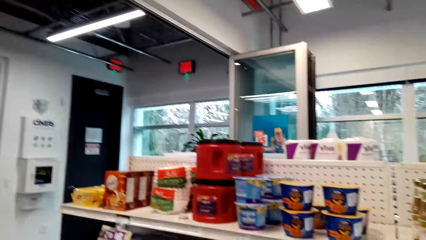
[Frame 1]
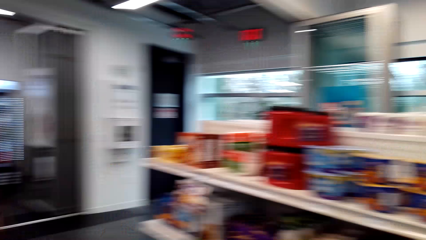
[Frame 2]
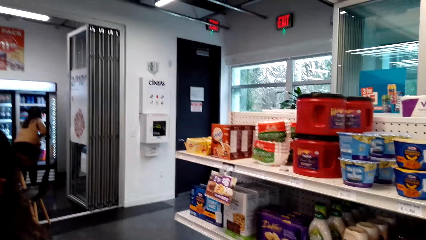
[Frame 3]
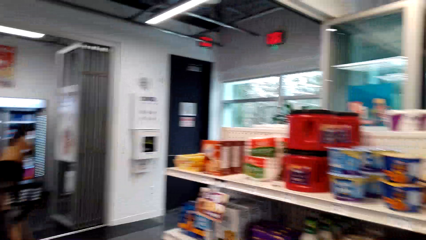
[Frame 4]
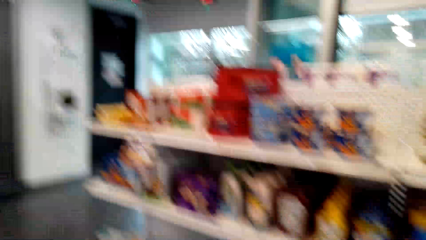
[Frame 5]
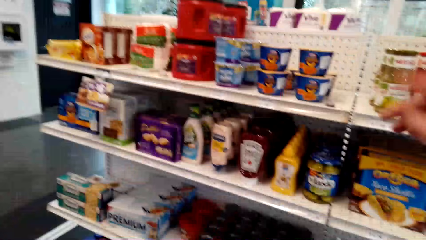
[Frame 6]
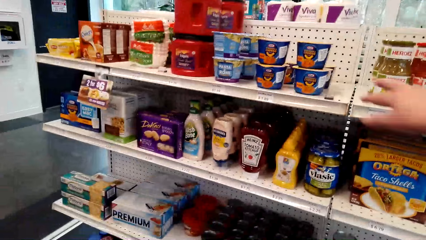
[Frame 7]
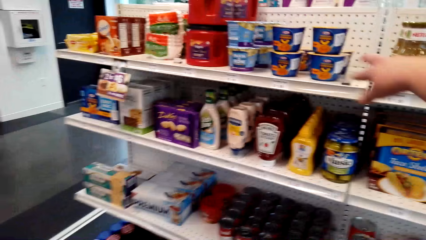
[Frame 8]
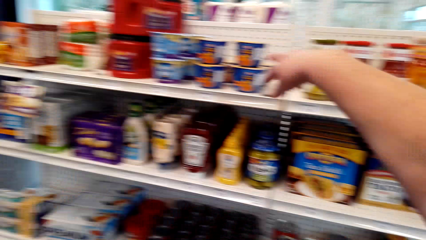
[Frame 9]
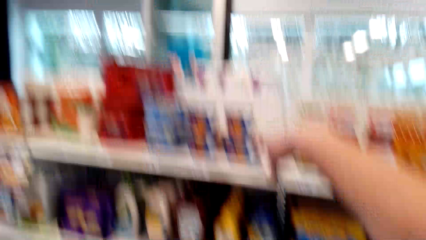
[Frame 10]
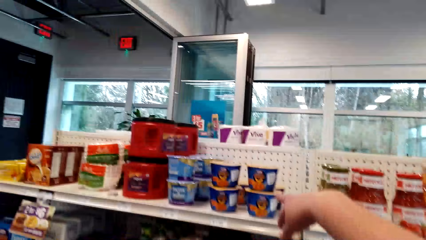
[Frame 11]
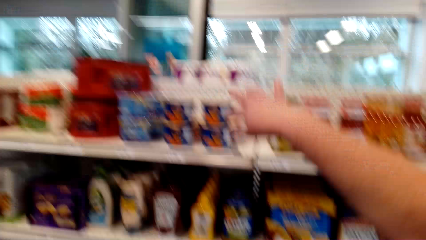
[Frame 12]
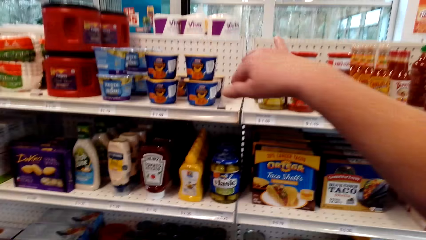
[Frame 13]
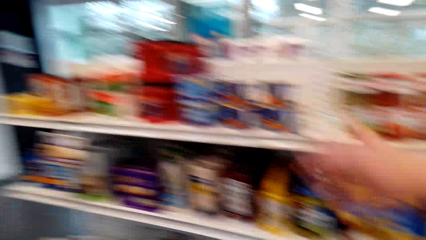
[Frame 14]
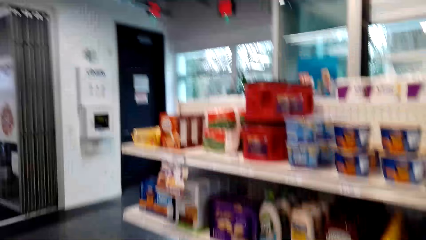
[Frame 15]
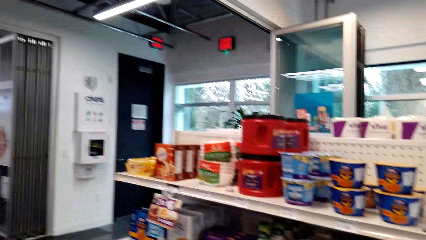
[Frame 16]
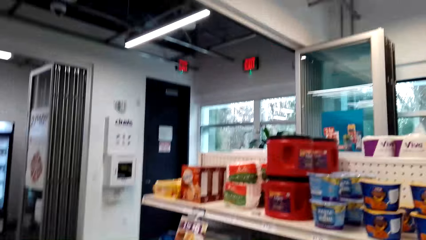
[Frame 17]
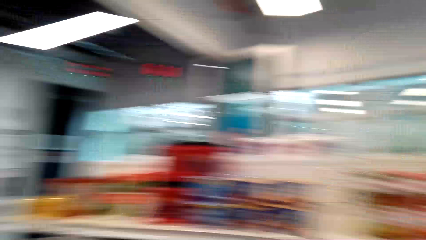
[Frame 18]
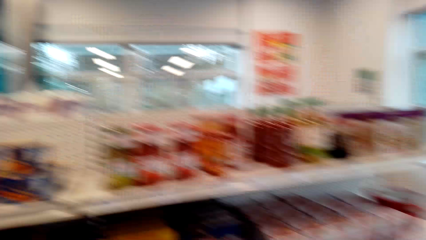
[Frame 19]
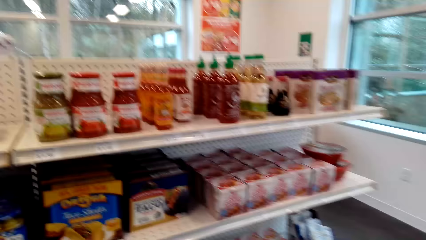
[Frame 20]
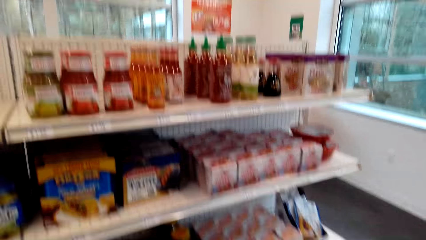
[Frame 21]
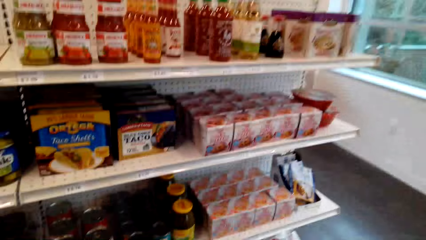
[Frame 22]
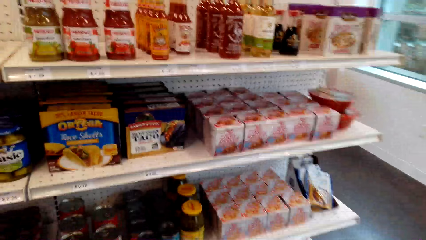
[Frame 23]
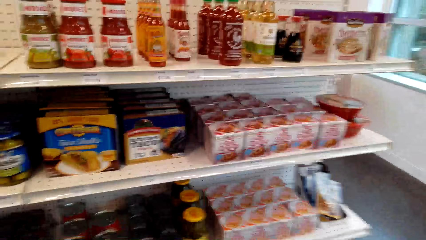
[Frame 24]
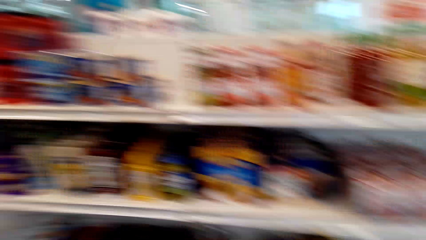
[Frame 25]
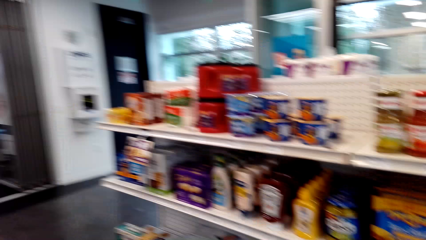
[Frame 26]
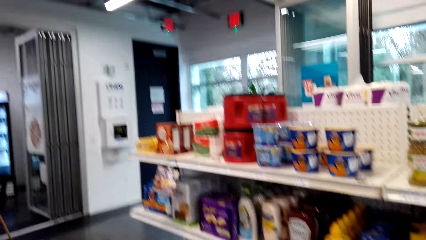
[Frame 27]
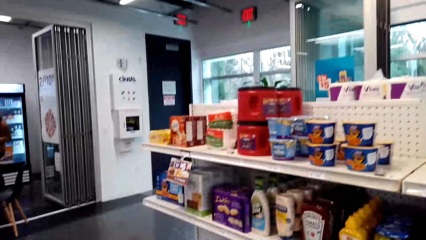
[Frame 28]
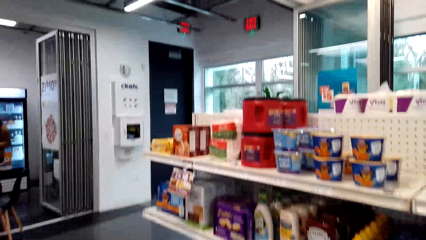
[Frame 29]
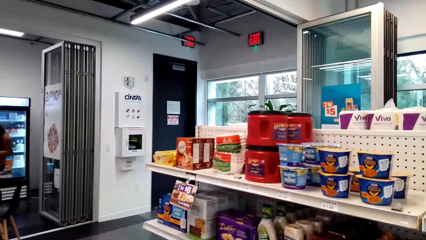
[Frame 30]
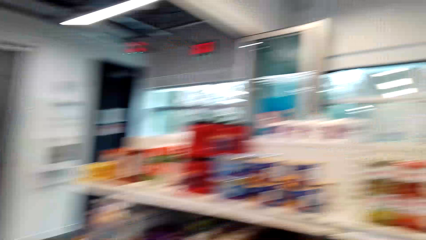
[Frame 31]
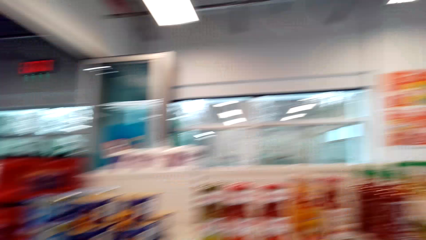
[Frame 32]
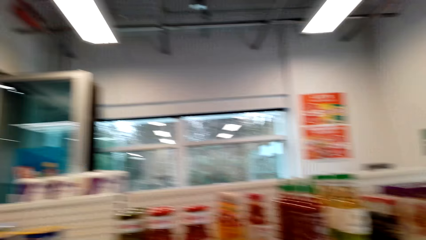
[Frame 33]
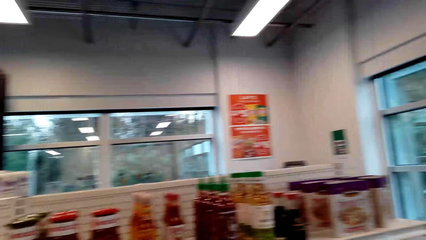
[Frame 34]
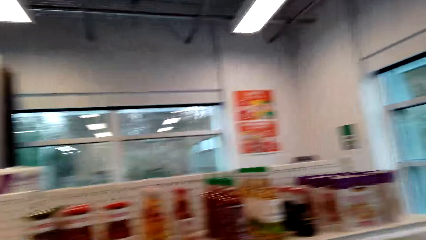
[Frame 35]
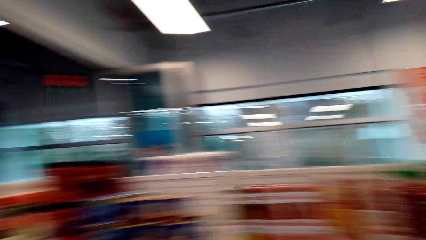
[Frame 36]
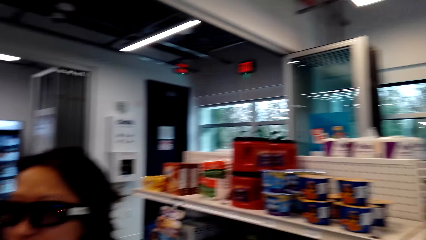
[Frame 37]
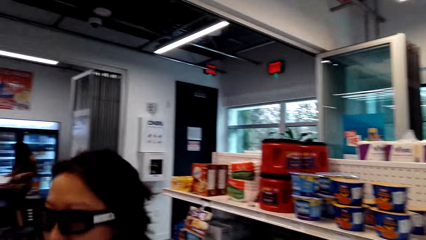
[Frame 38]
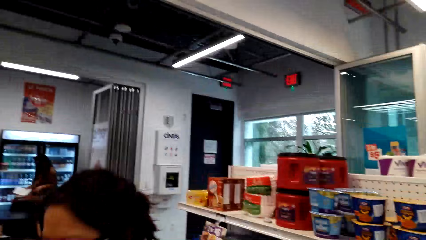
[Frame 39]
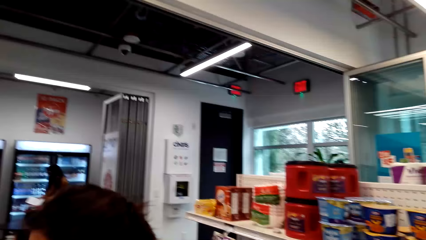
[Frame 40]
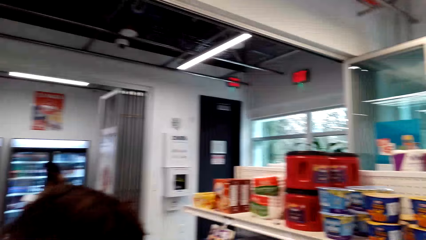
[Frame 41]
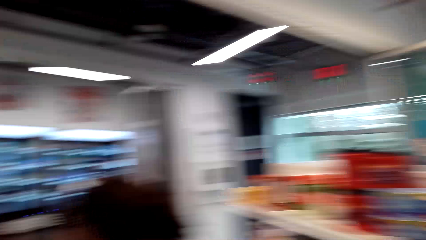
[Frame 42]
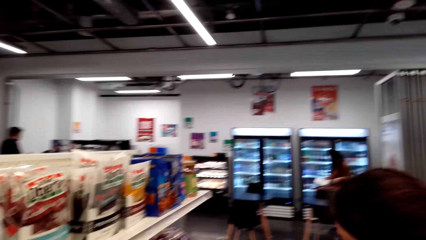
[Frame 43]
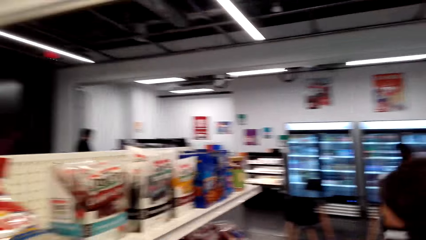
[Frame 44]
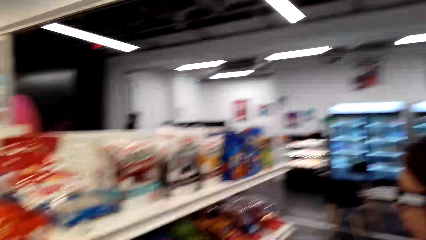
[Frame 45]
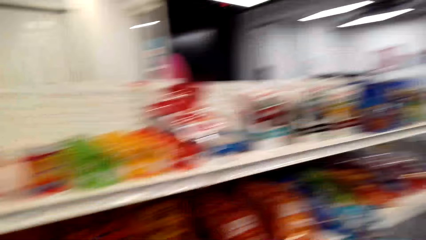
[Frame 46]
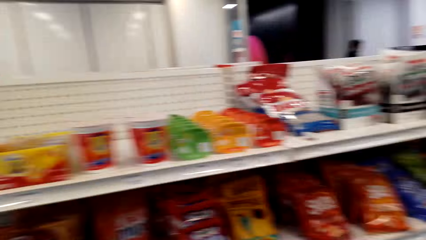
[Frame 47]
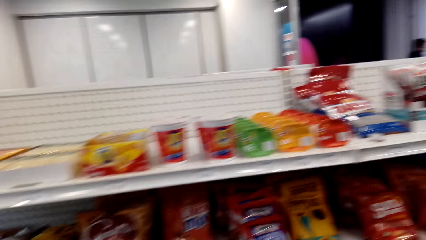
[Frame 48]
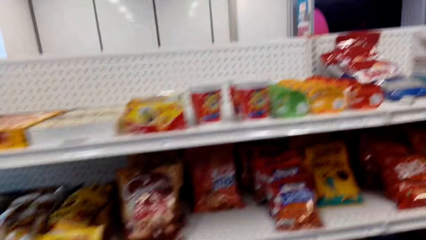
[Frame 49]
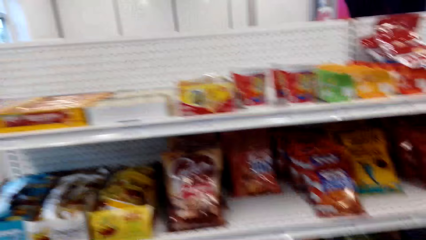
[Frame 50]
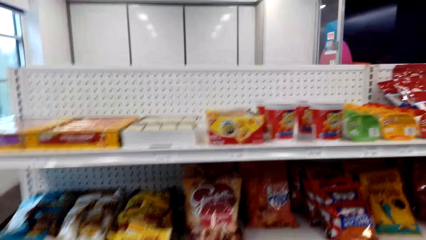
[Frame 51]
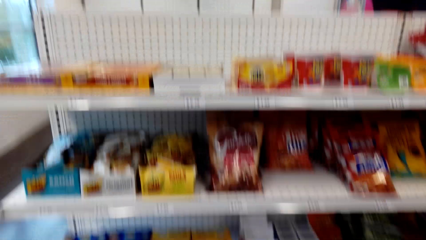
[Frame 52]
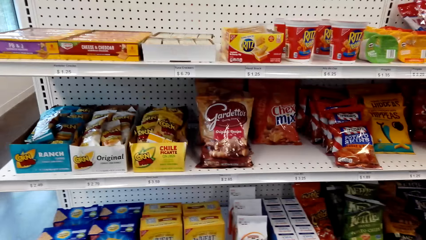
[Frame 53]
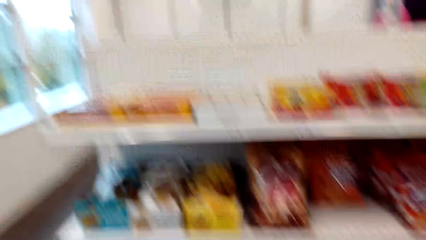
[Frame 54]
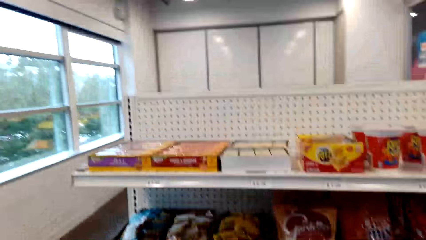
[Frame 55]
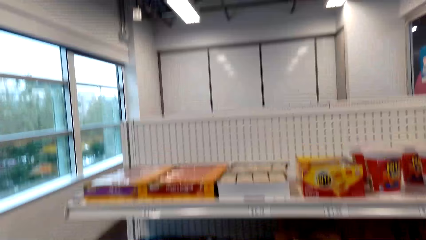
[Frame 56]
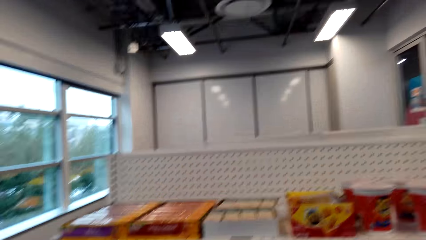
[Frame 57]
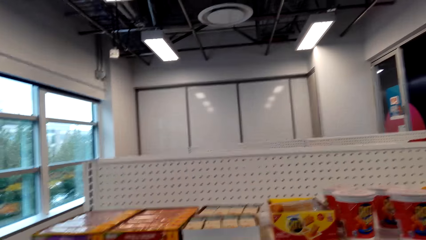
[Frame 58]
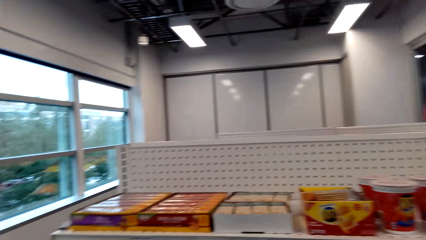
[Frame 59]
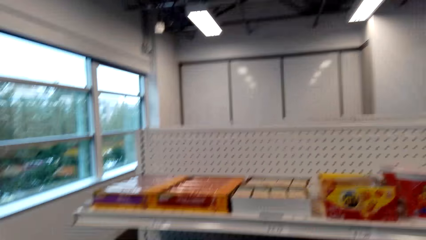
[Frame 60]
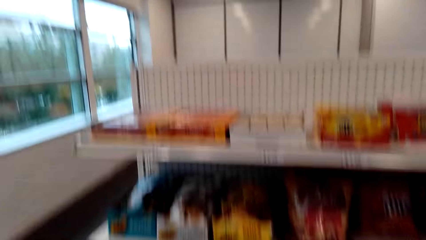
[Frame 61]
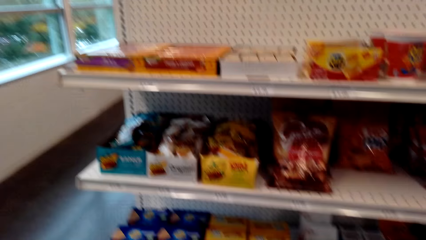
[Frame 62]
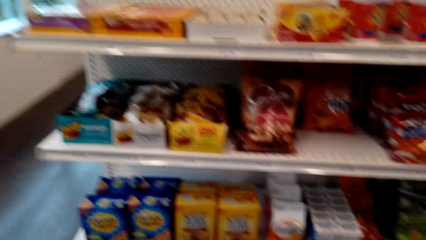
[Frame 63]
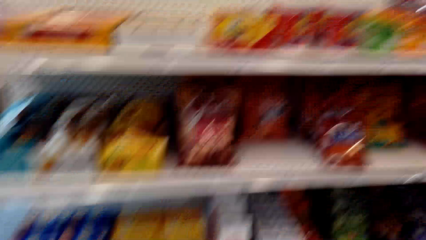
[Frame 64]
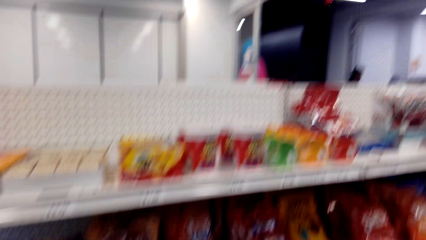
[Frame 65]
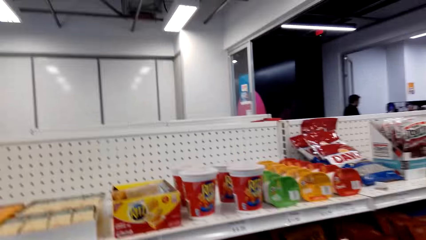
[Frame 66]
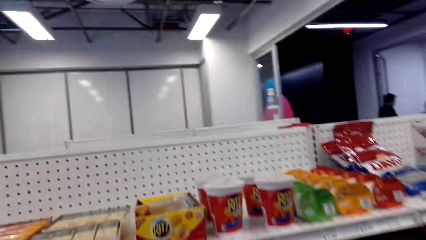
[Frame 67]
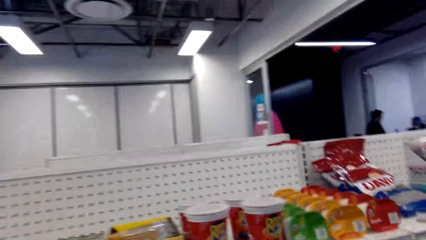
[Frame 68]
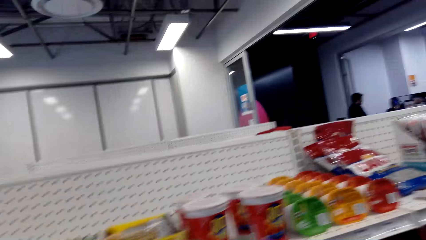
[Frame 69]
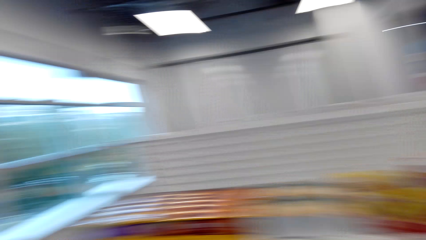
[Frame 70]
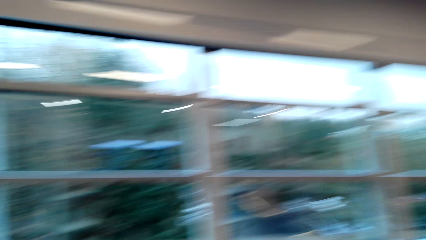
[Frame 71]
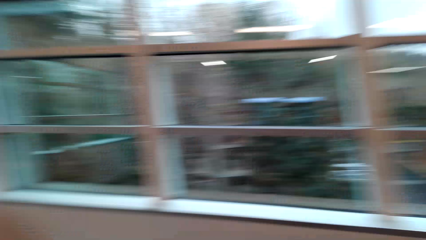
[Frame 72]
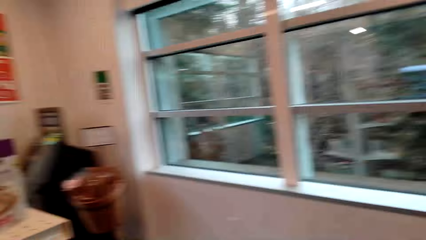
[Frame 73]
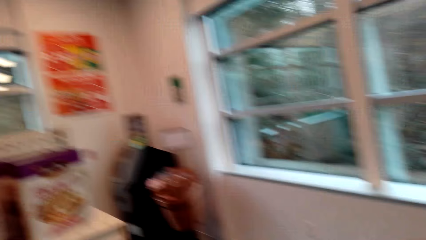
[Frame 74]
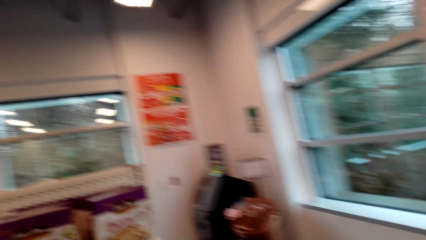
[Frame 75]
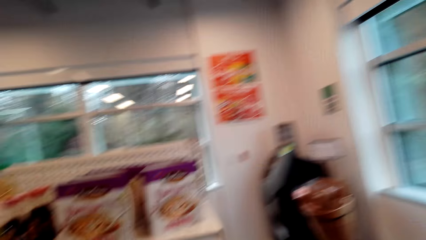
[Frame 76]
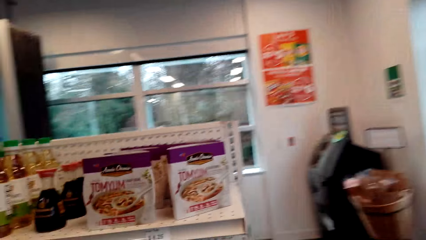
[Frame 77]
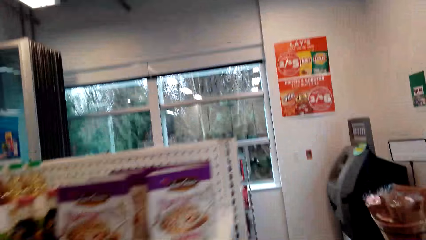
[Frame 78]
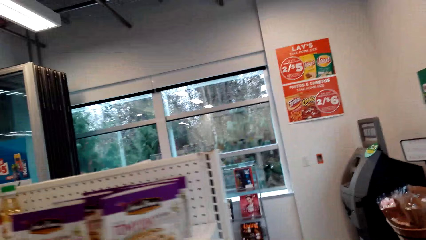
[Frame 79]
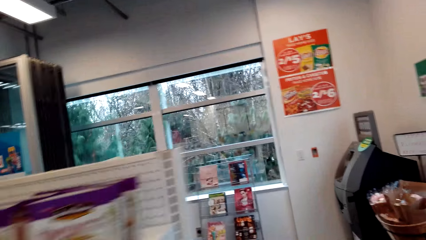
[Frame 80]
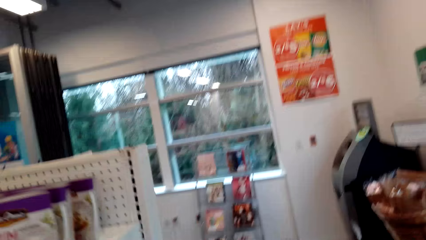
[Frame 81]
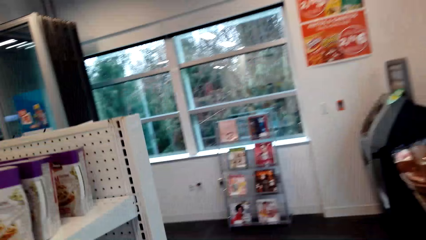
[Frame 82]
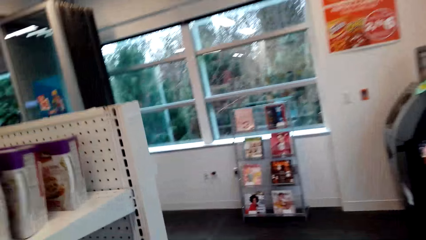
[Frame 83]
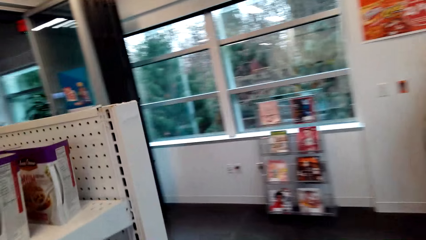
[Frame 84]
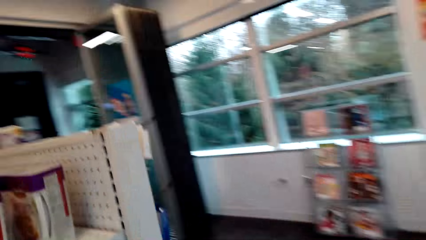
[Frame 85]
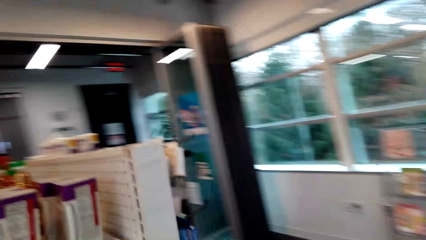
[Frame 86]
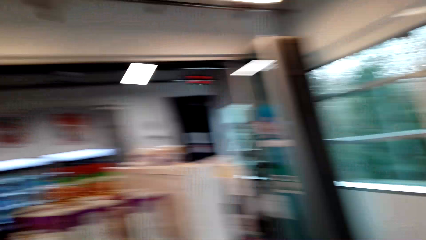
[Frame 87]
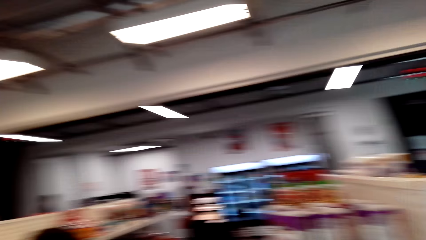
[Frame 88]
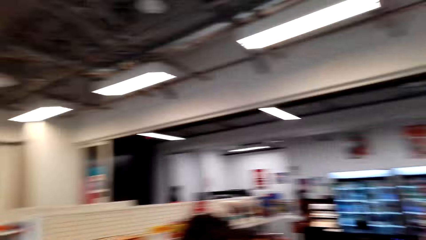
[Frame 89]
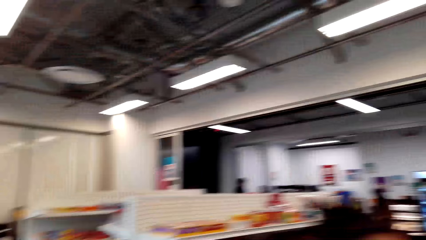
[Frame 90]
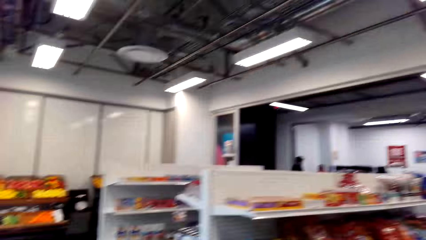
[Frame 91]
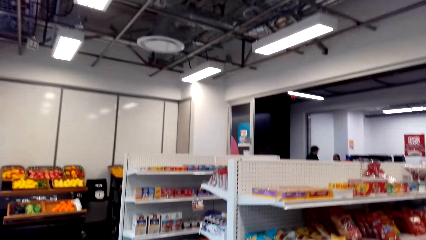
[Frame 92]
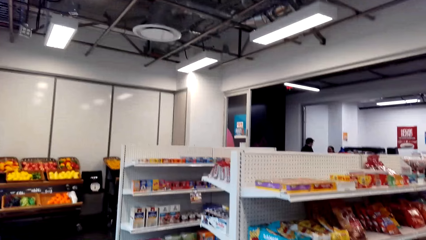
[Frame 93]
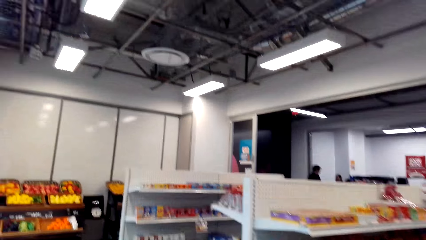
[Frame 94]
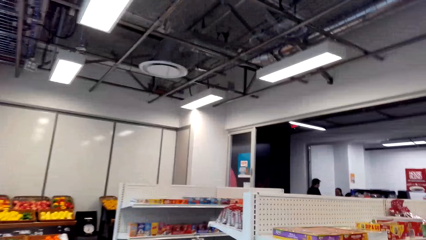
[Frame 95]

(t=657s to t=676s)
The camera wearer points at an item on the shelf. They look around. They walk around. They look around.
